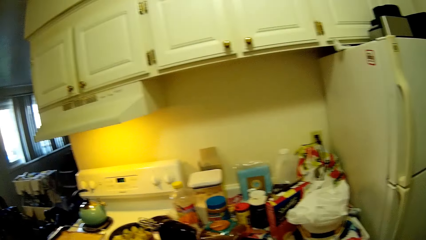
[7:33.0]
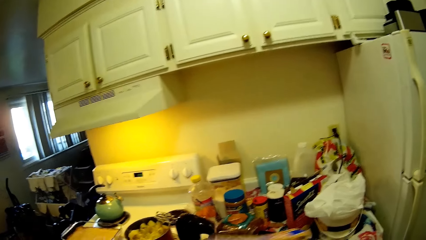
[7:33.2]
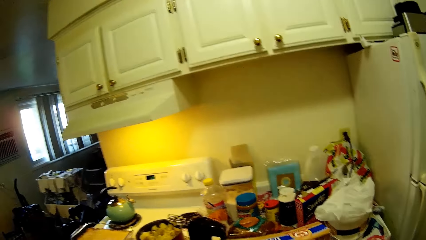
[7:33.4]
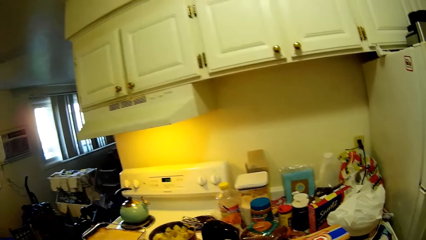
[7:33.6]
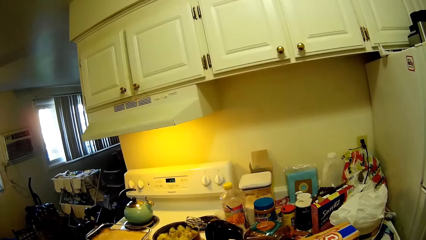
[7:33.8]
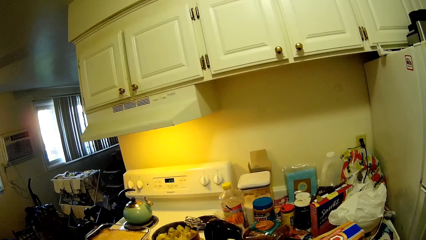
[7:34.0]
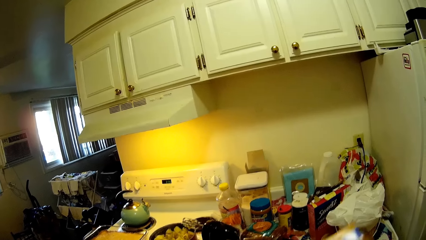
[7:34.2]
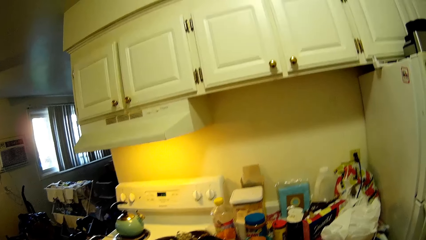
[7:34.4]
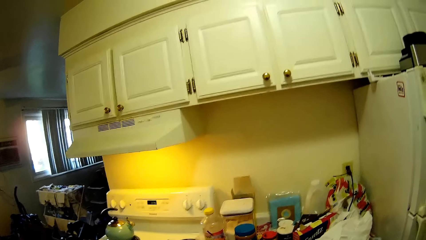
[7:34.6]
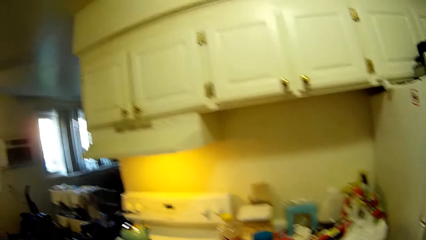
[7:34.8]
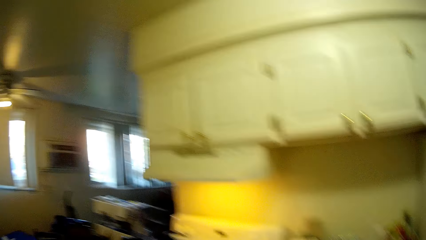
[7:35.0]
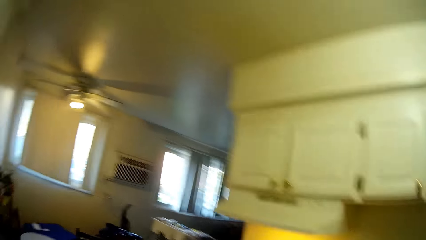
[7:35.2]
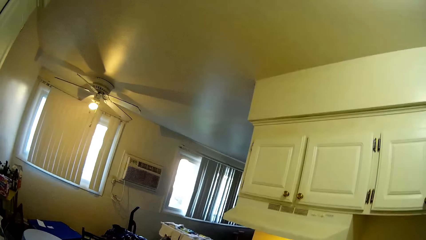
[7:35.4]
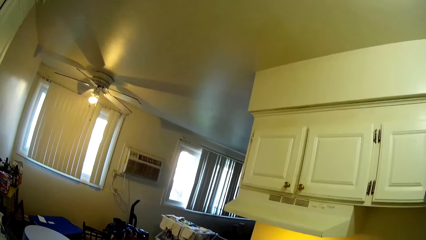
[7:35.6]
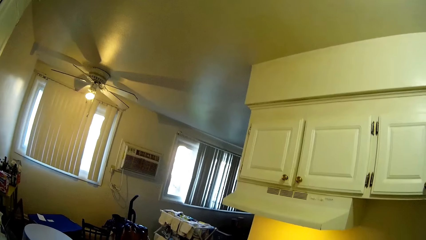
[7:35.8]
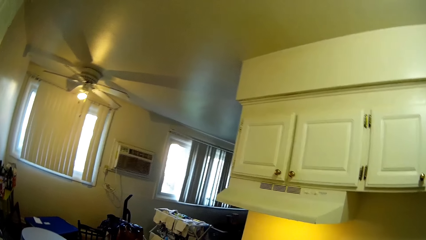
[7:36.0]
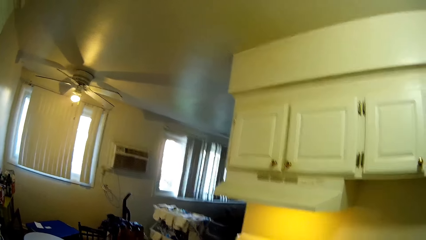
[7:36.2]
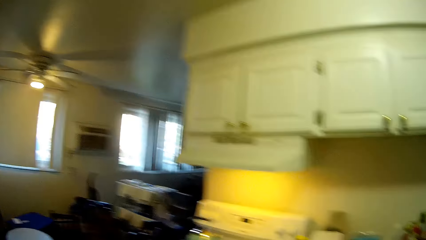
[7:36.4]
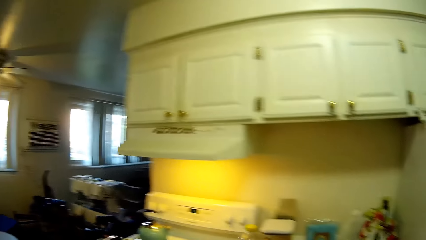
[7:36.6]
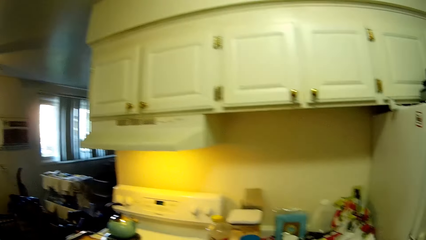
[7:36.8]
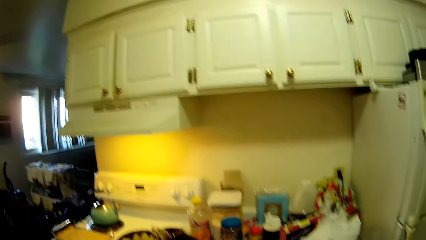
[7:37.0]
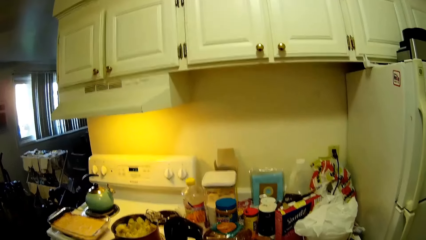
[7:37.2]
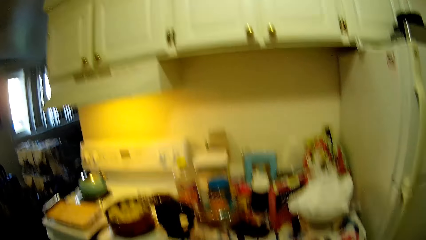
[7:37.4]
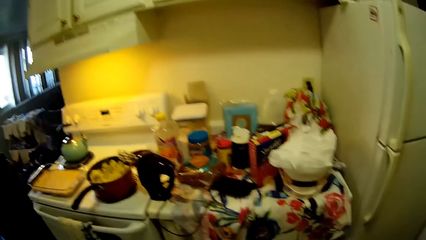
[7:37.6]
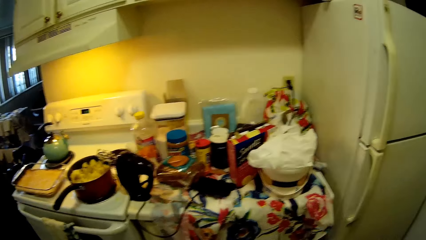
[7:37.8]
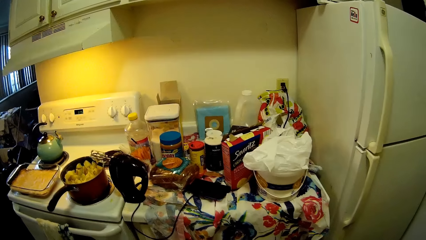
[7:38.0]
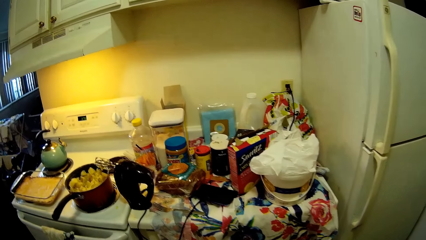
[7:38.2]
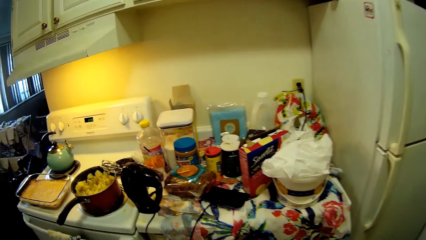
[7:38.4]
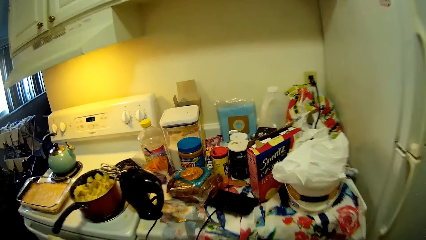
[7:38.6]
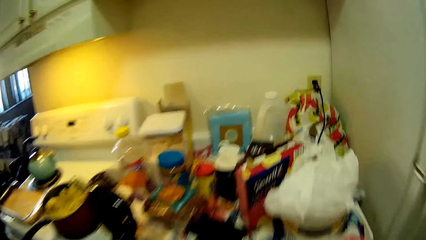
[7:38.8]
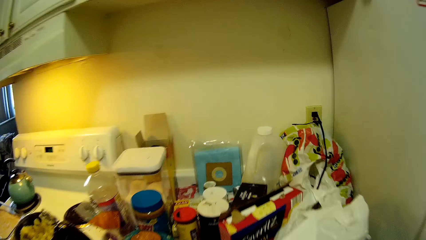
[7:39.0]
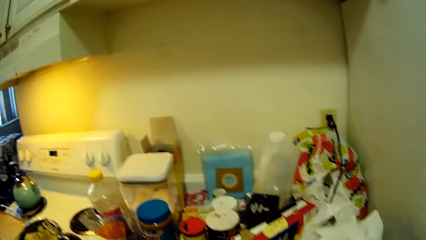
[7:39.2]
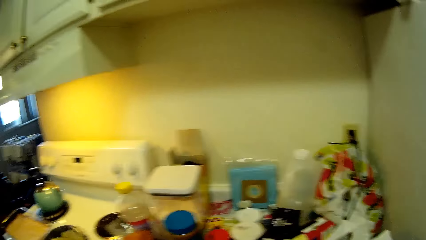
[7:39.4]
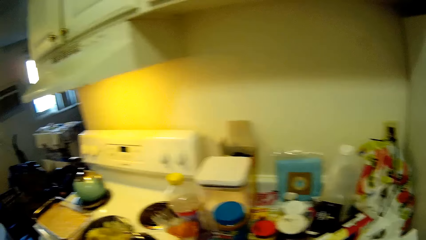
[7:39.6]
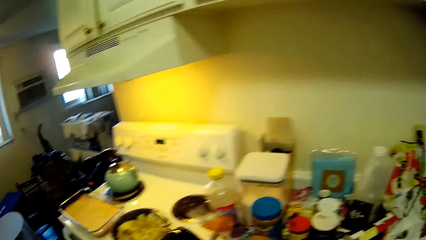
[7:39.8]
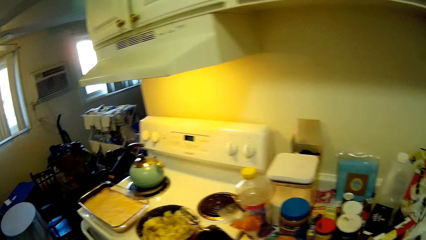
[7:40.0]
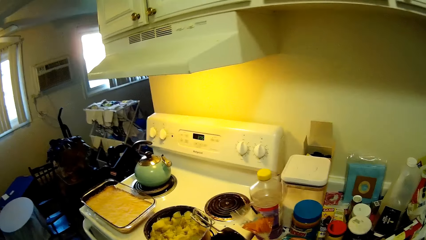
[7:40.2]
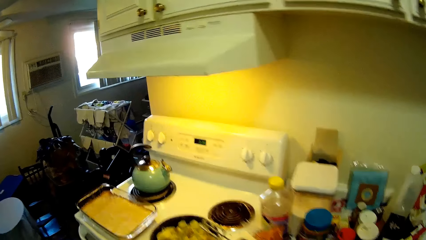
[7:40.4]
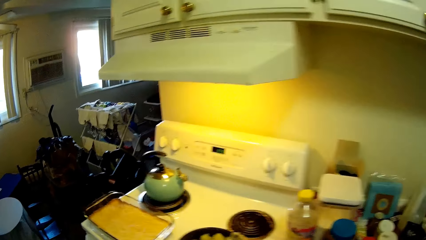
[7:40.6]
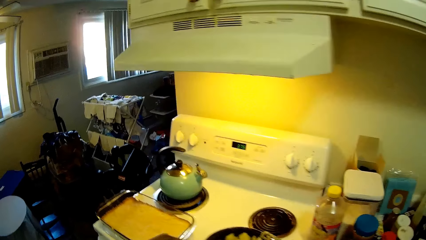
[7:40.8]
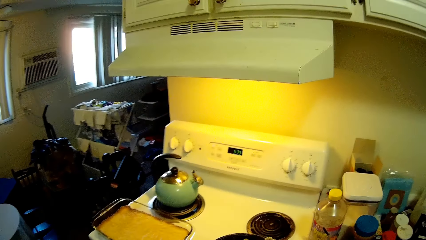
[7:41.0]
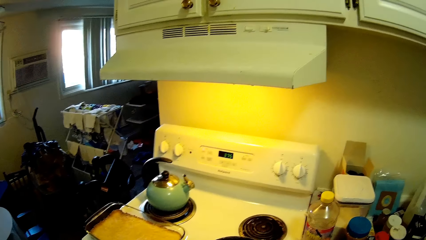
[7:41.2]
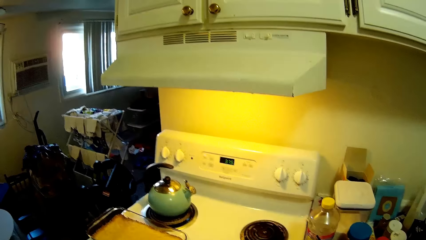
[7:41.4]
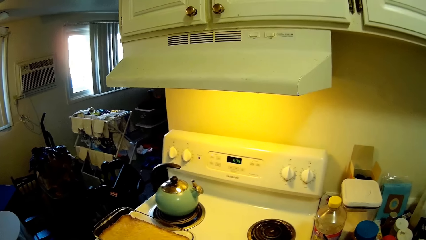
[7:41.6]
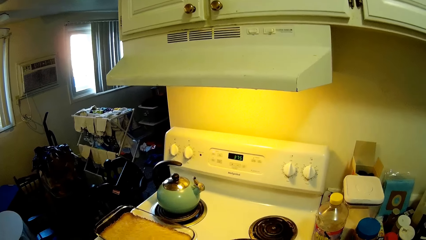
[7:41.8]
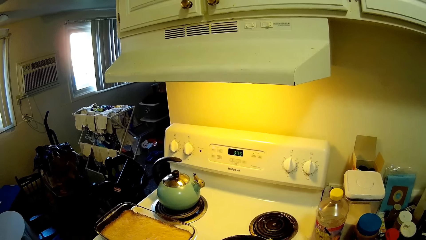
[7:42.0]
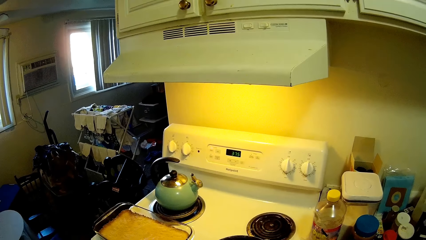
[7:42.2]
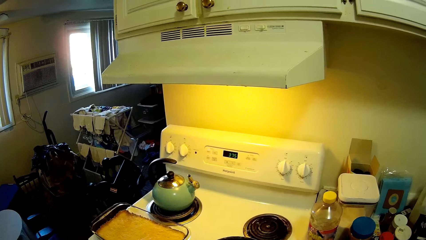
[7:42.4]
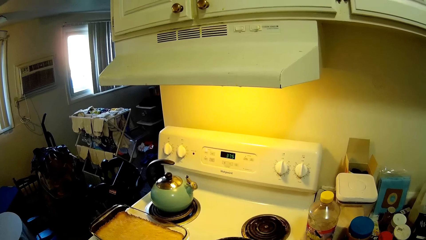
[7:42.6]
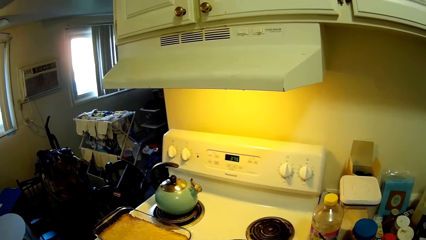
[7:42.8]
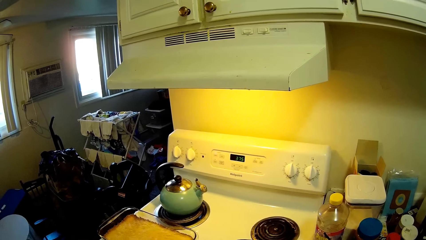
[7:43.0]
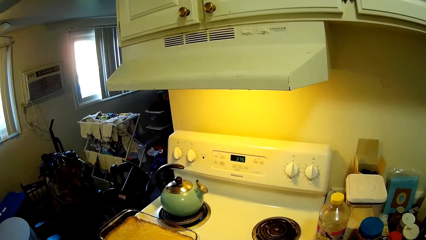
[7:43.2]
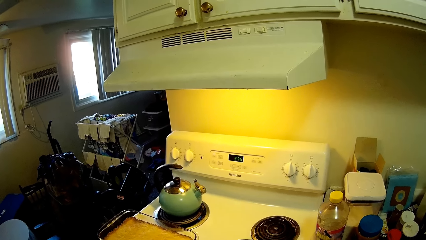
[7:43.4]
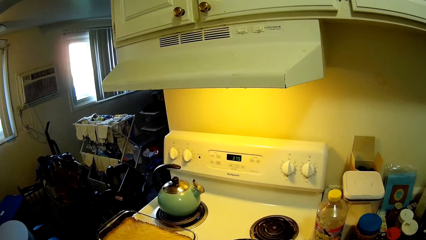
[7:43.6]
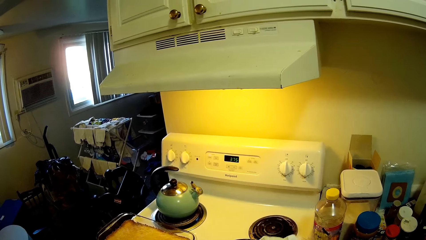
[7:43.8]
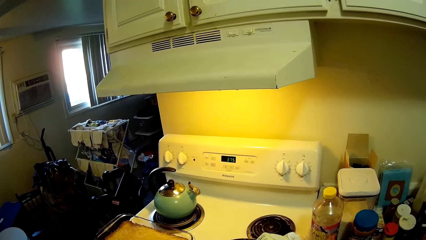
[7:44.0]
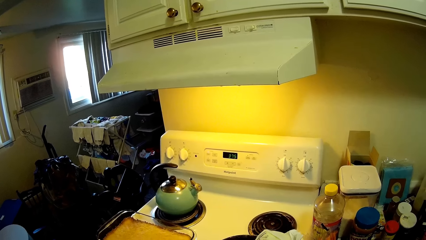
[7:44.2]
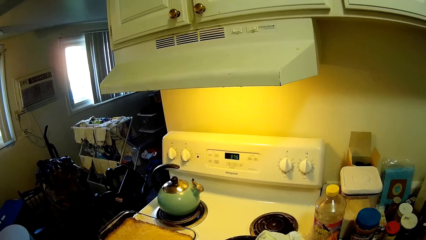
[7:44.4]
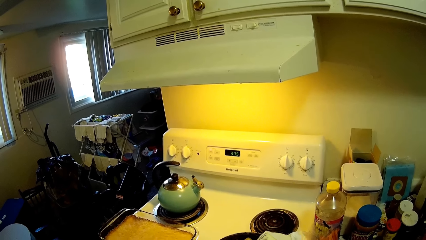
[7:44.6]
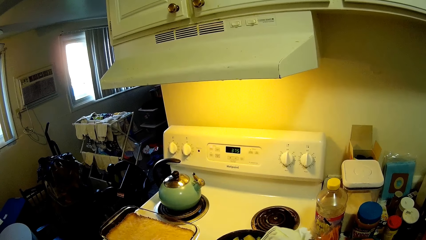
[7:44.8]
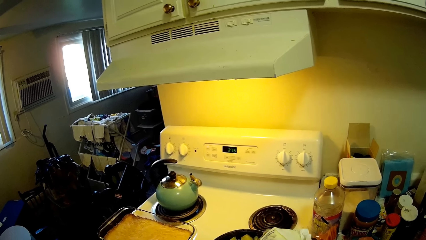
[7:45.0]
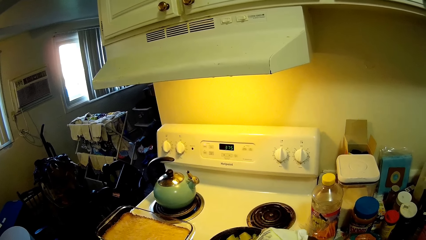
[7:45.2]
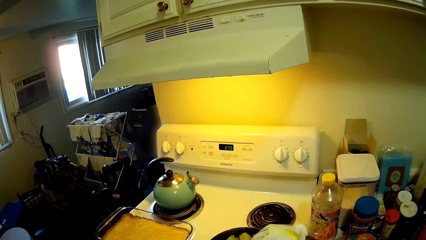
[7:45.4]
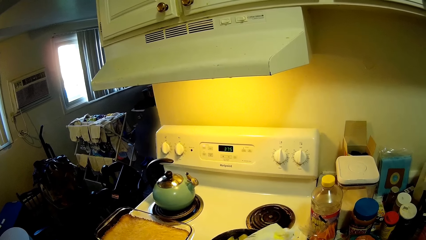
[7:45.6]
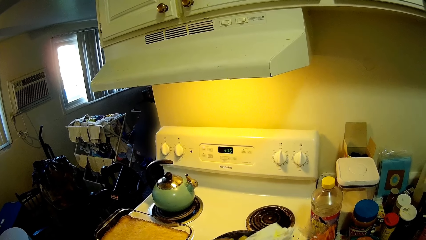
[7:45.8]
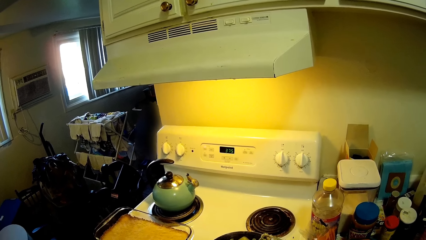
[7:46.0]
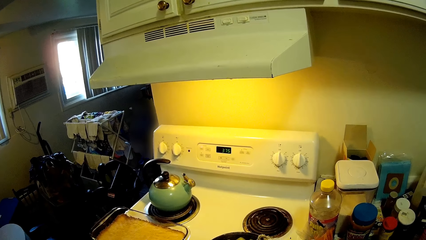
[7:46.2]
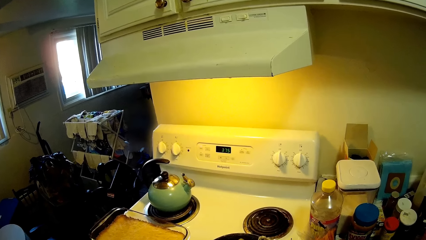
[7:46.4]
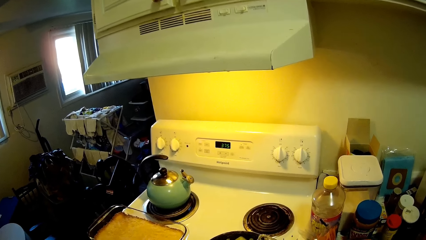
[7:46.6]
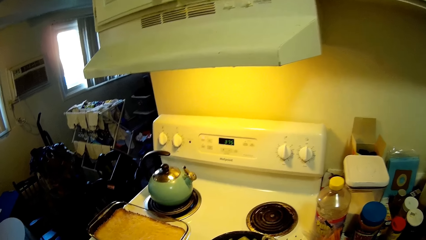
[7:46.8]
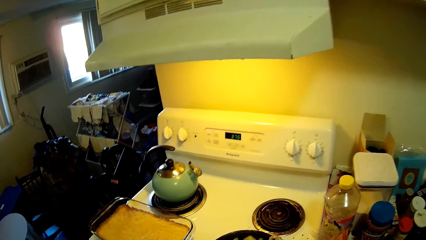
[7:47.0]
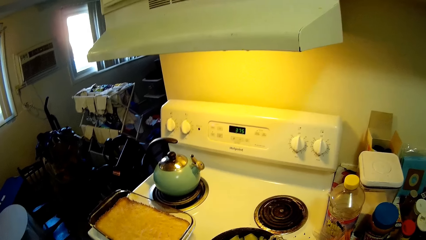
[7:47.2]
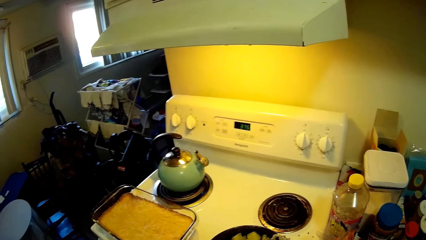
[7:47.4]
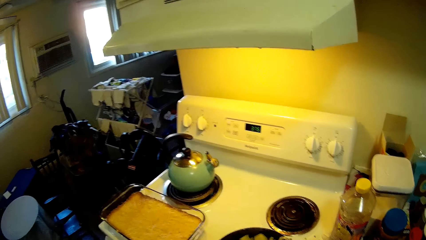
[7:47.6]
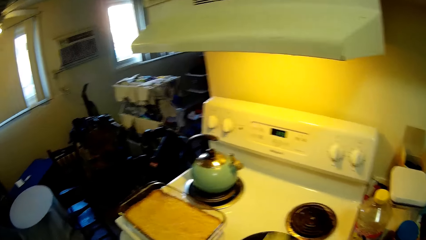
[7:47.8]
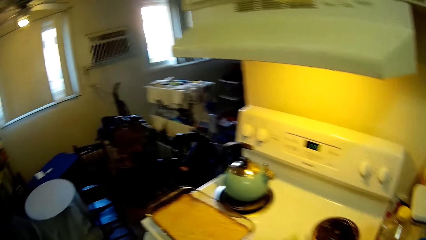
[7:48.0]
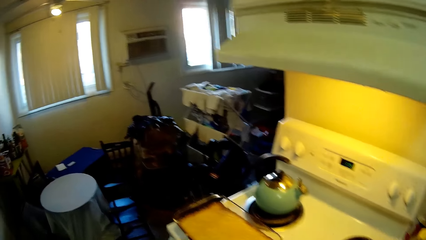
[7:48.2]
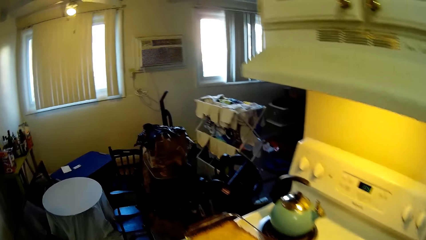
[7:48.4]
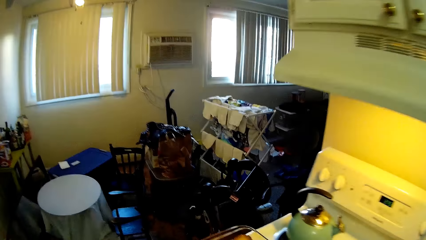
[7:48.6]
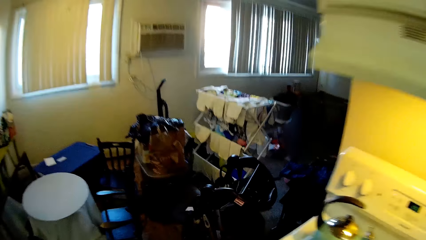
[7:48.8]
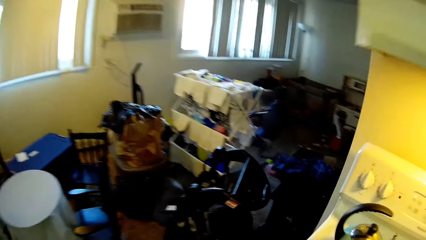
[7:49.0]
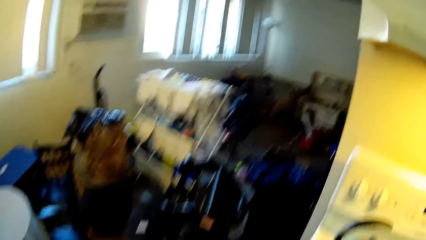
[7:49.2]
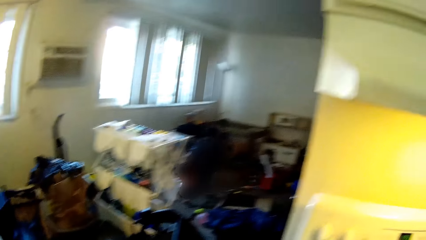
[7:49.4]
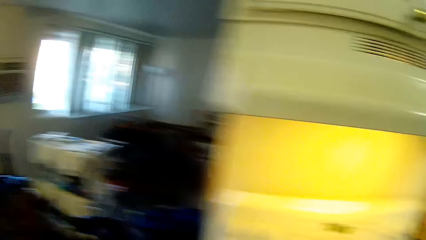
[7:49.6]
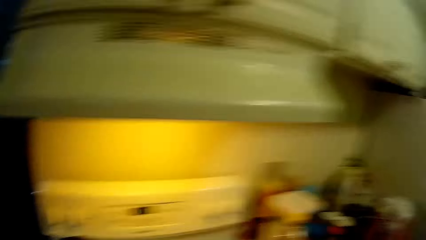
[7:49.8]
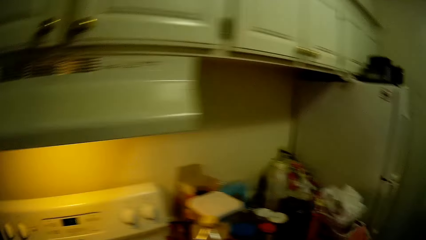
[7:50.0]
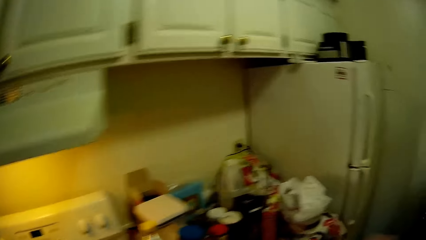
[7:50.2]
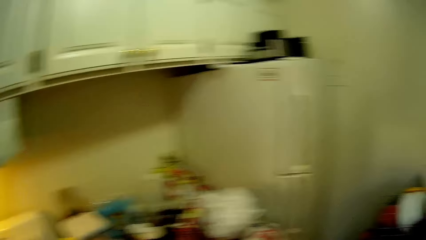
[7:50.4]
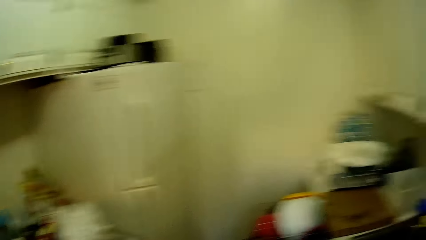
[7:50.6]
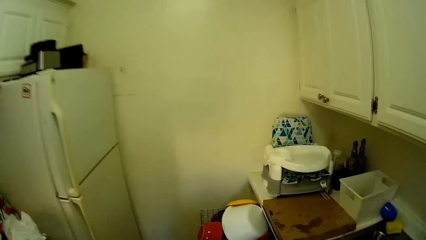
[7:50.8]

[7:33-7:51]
The camera wearer holds the box of cereal with both hands. She pours powder into the pot on the burner on the stove with a plastic bag in her right hand. She walks around the kitchen.
